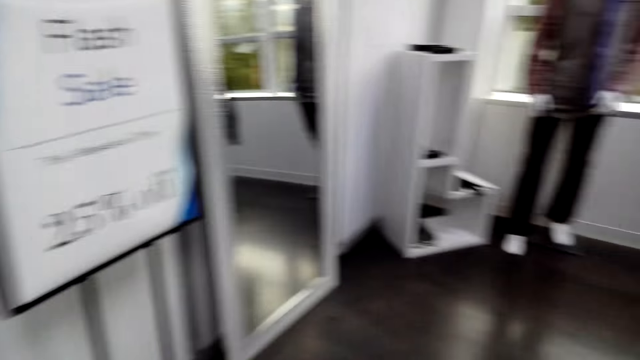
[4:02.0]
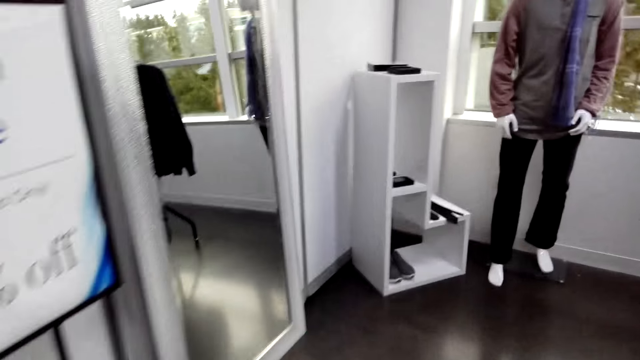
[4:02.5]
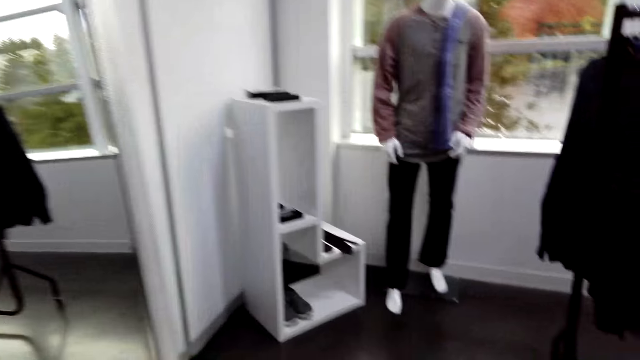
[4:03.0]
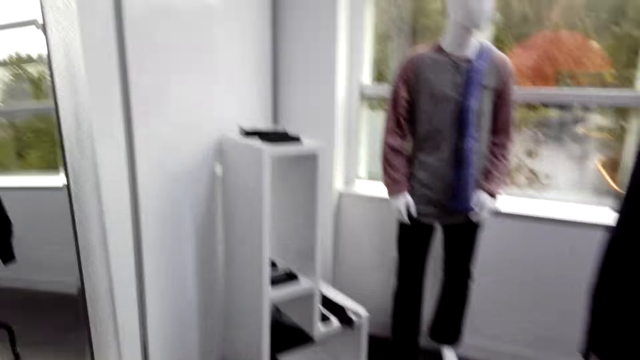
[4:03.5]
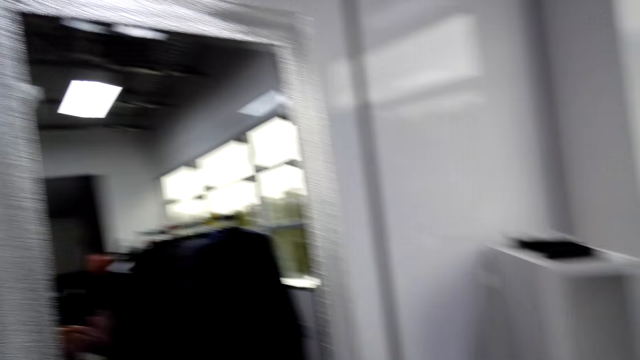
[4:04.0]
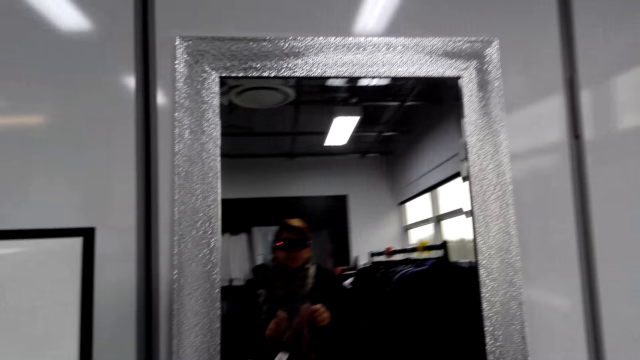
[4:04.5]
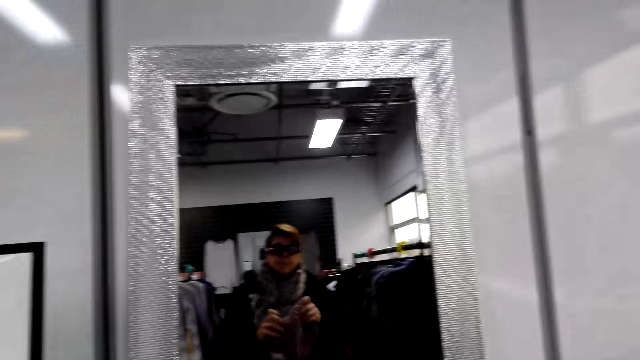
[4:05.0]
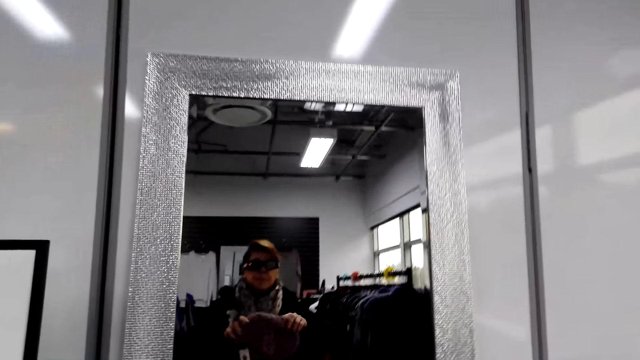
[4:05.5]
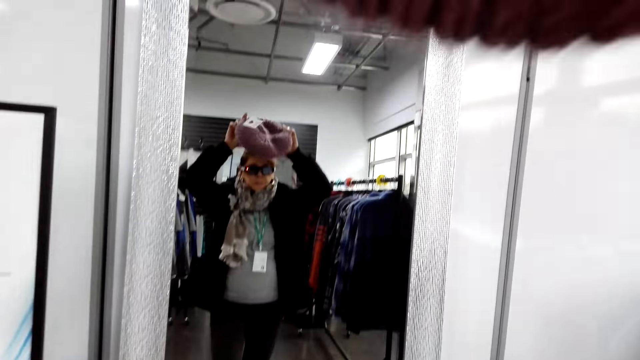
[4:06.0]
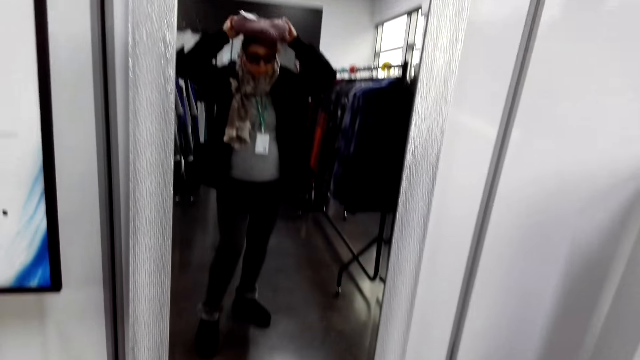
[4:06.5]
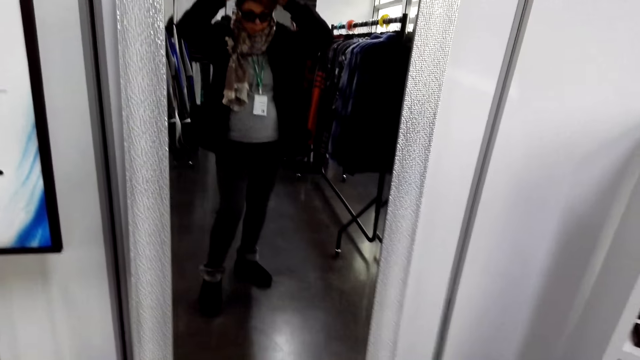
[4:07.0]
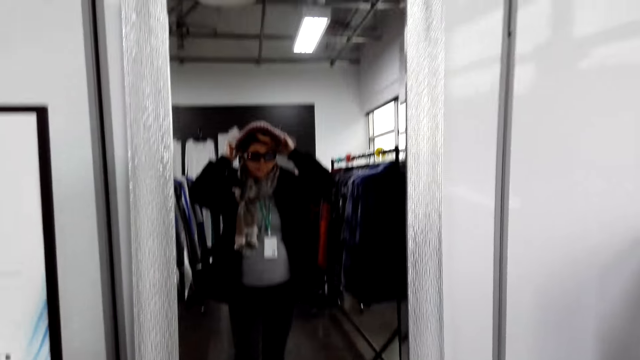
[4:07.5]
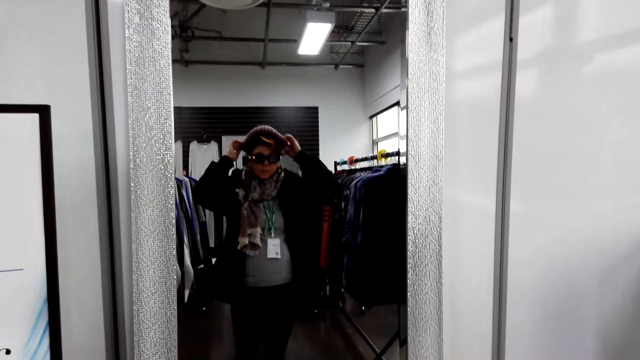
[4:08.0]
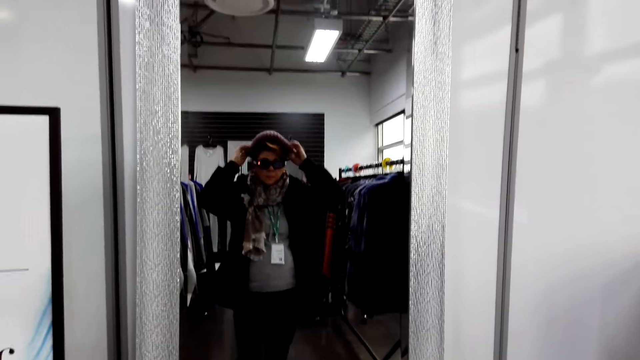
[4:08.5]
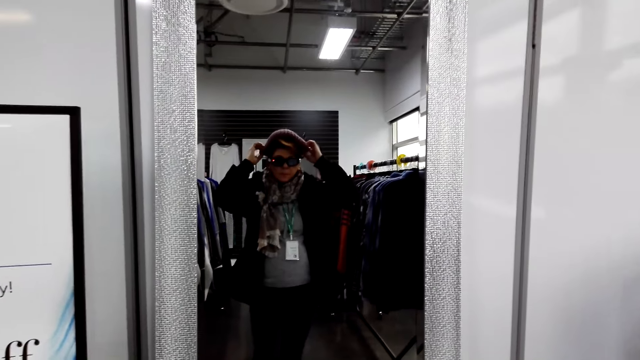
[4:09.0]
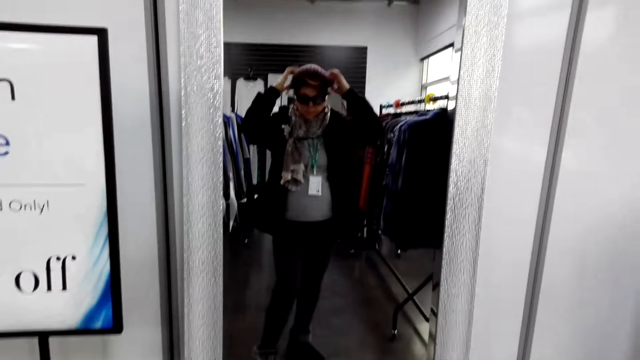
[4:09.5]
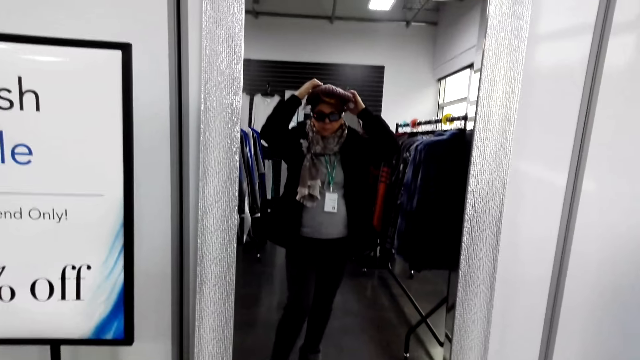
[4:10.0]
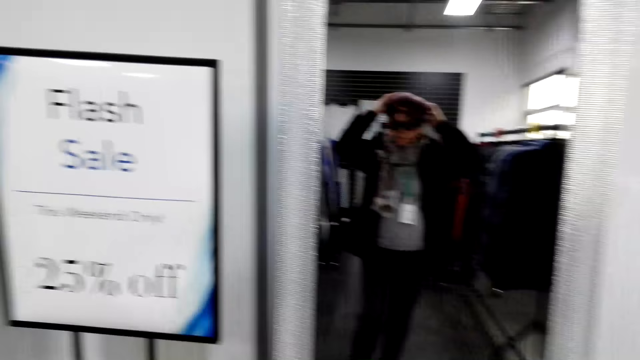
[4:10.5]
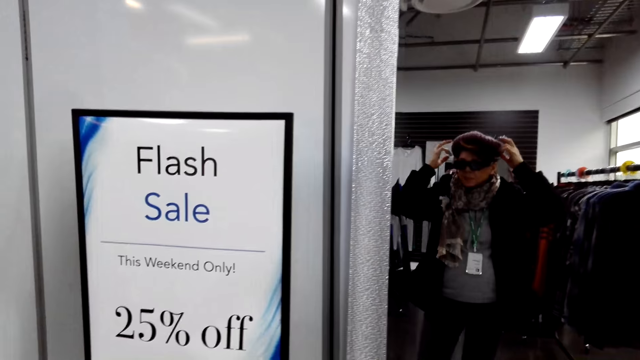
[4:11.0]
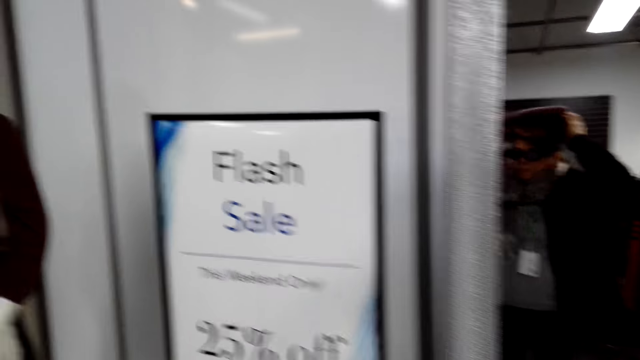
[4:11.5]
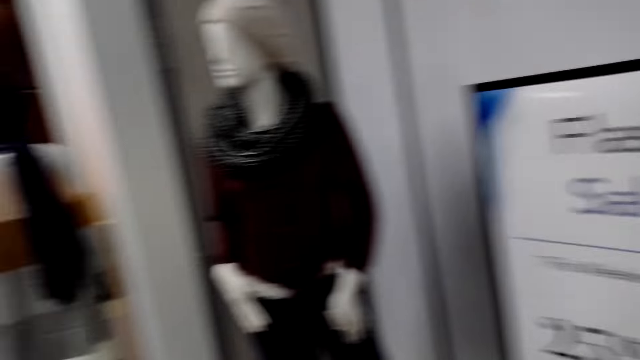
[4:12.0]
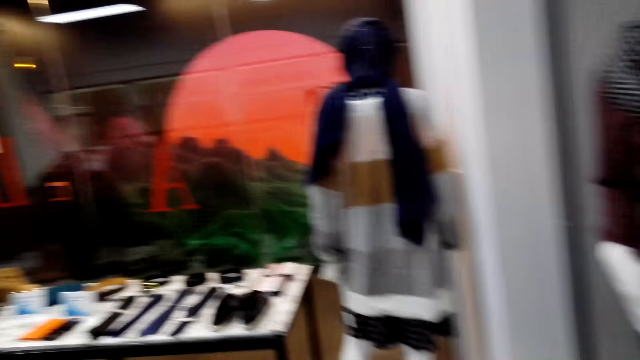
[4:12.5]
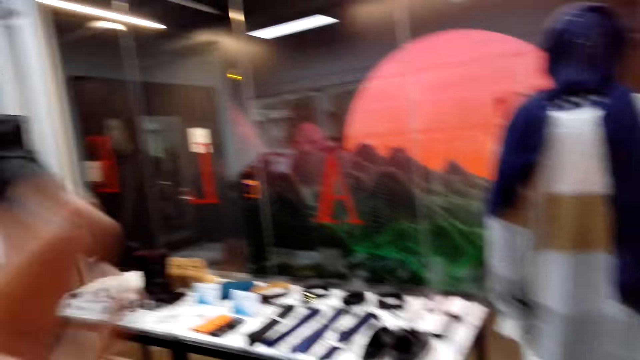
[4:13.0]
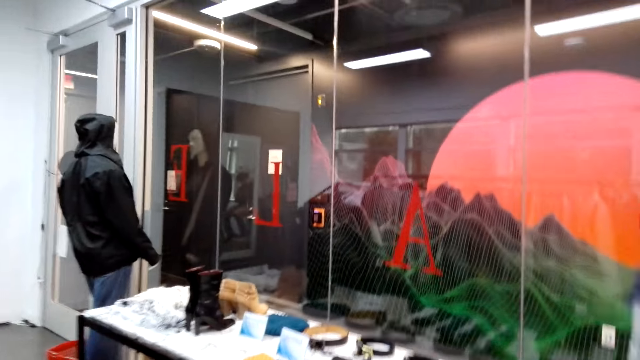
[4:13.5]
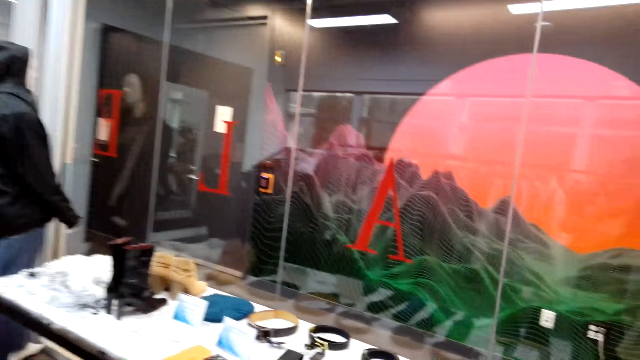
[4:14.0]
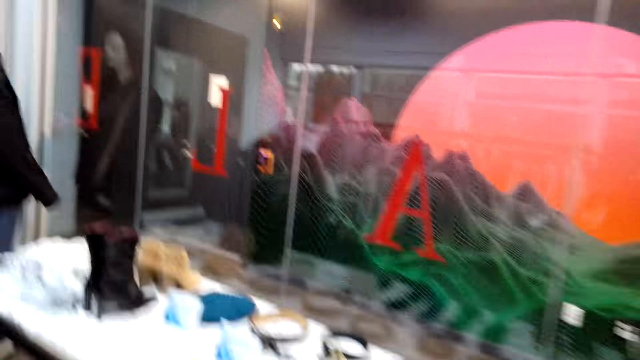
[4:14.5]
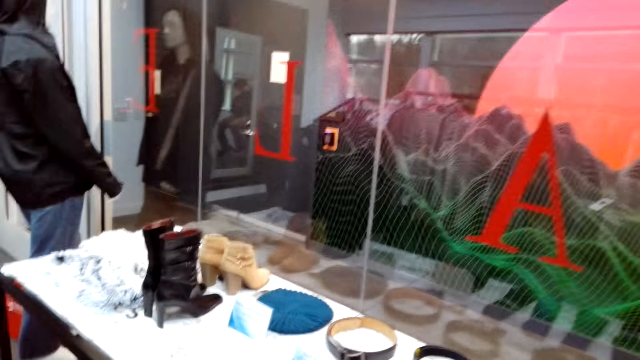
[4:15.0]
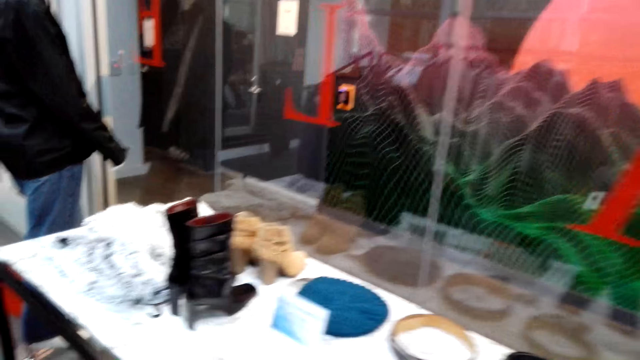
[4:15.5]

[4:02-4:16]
The camera wearer looks at the mirror. They wear a cap. They walk on the floor.

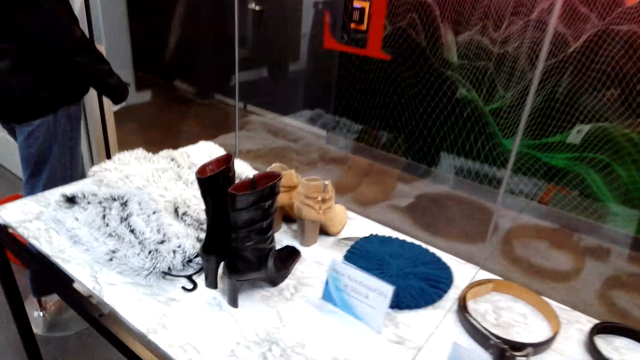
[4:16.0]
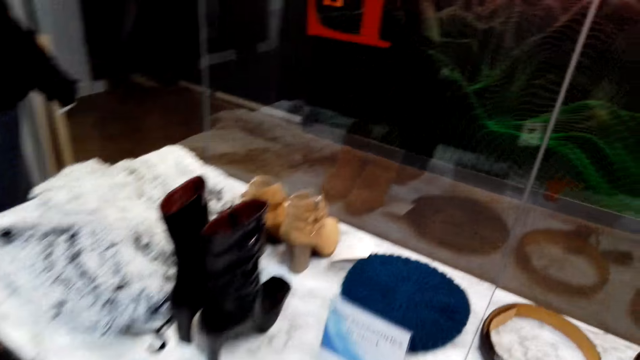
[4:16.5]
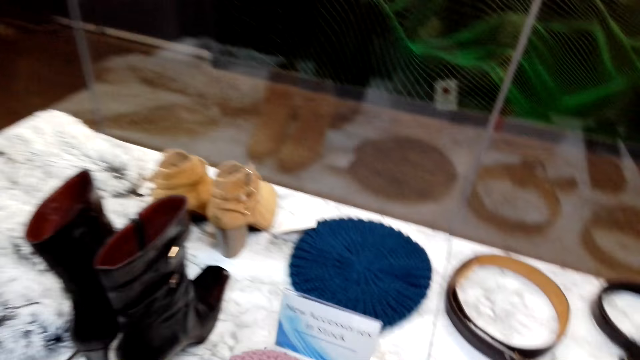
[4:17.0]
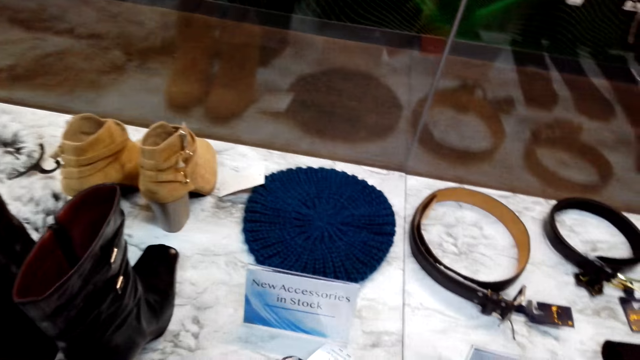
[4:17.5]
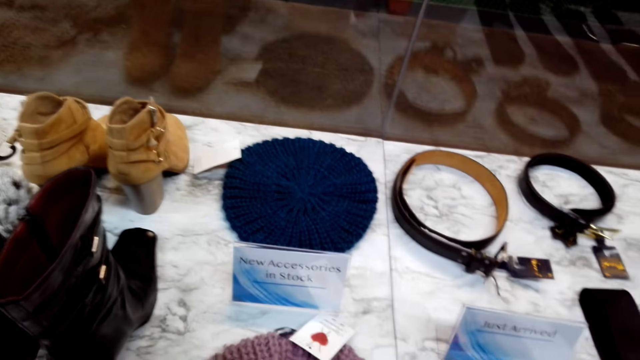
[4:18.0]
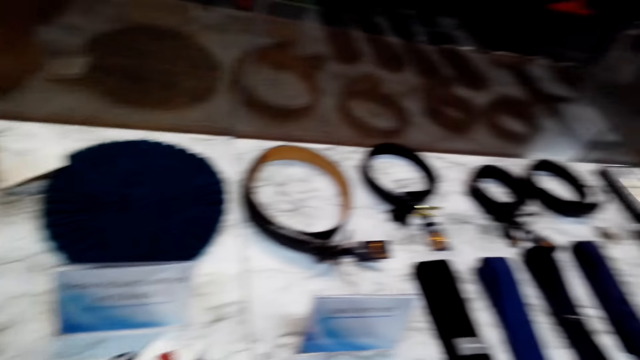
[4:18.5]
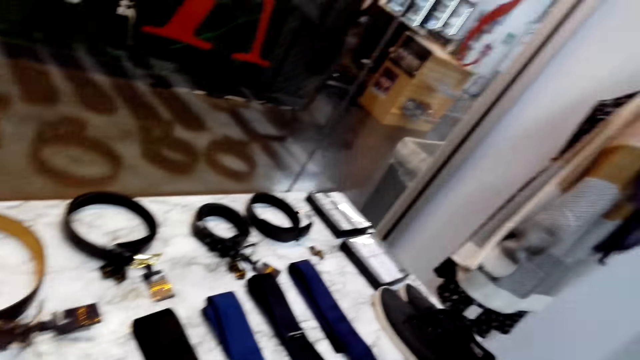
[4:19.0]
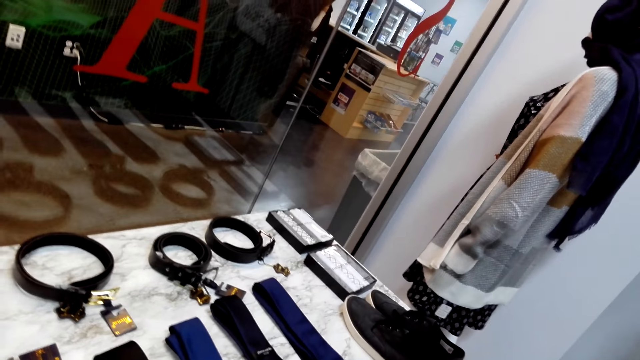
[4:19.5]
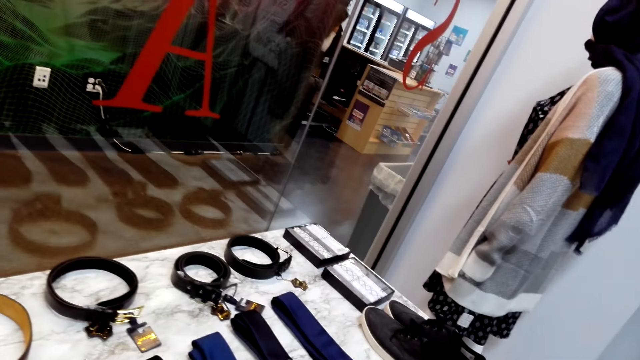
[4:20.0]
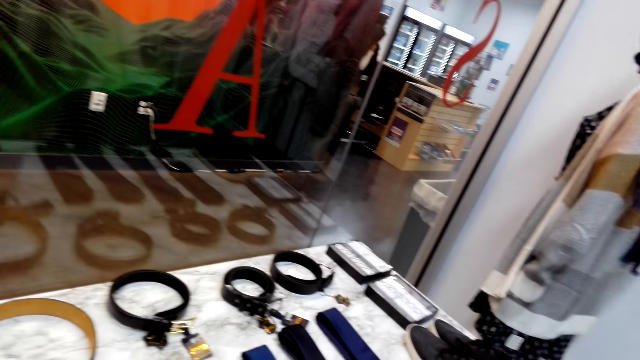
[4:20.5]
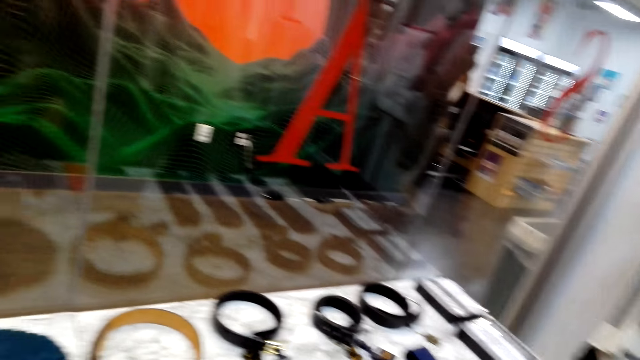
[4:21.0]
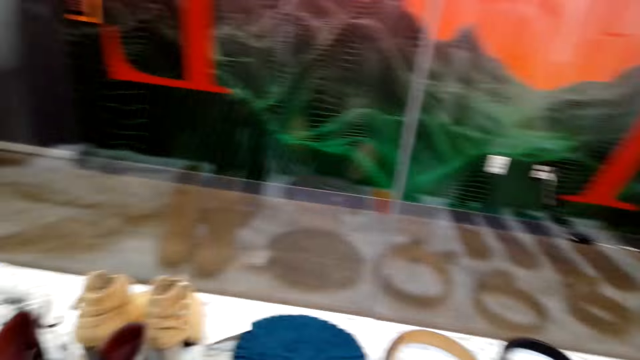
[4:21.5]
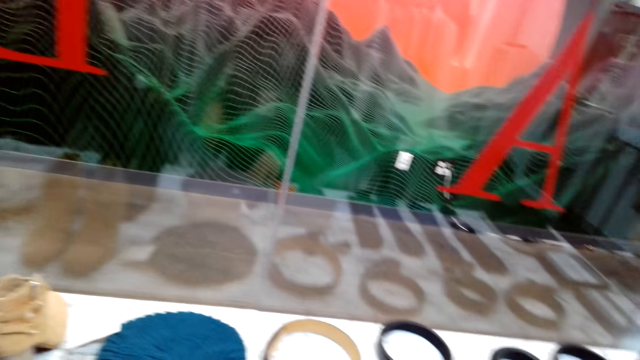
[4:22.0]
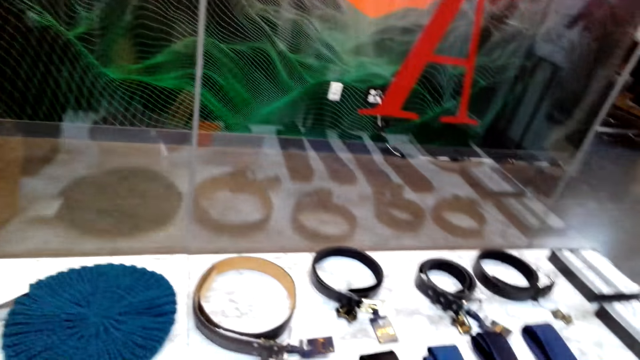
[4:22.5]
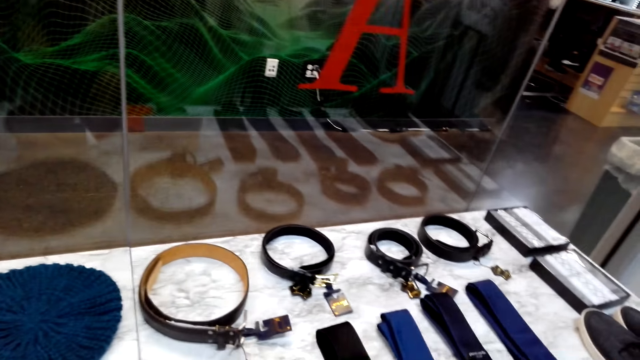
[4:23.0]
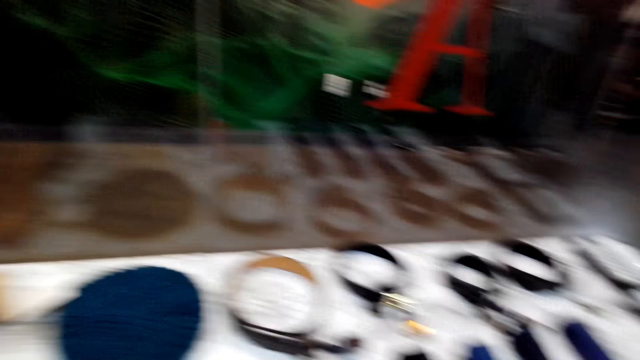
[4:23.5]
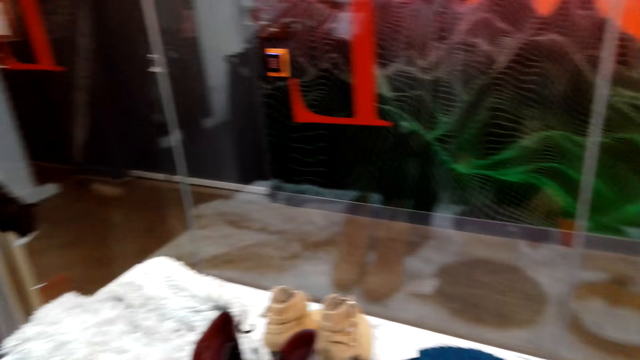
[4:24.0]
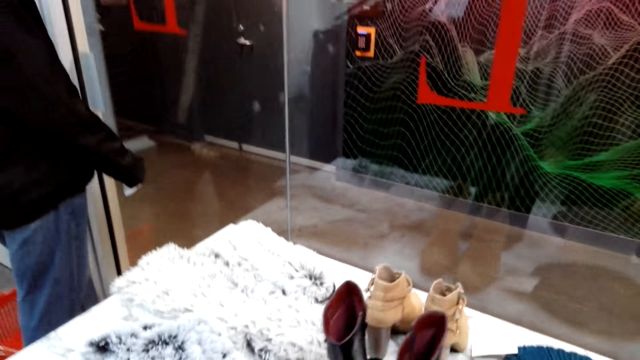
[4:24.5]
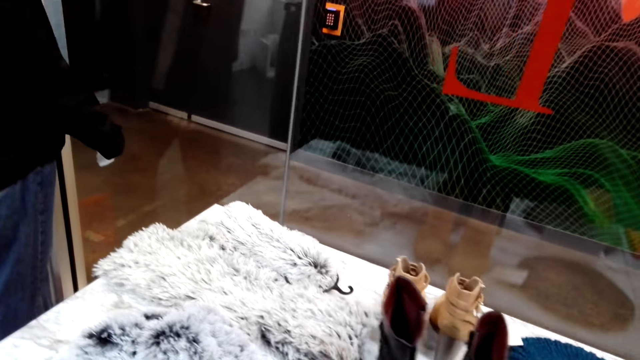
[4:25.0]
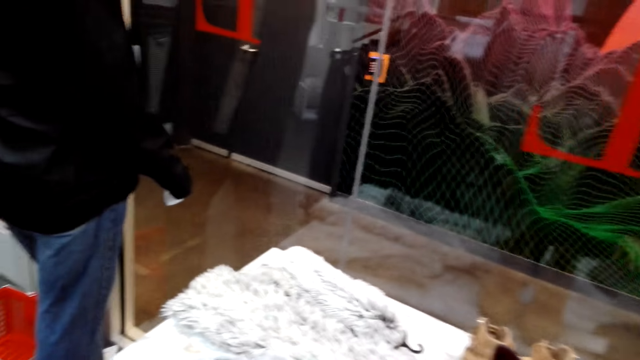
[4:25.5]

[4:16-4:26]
The camera wearer stands on the floor.
